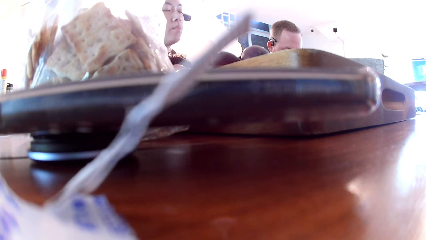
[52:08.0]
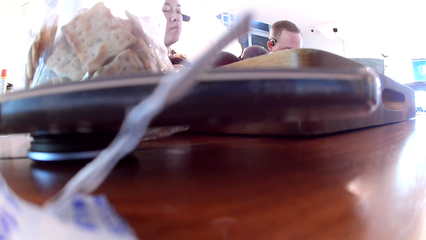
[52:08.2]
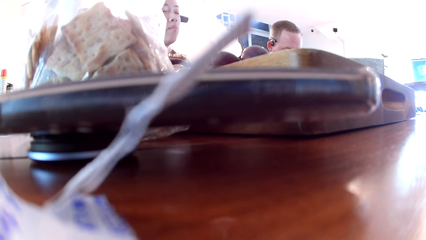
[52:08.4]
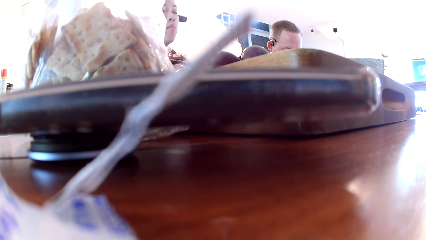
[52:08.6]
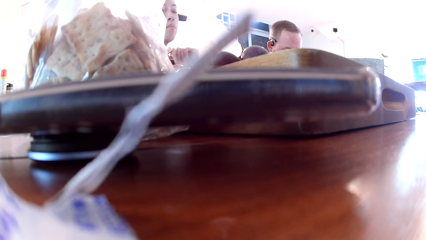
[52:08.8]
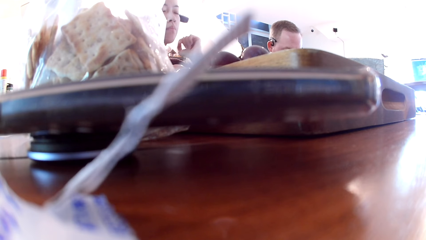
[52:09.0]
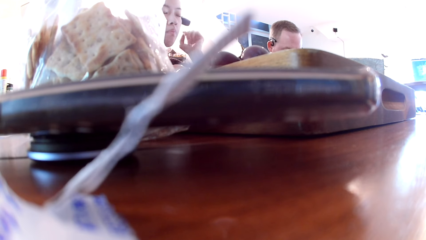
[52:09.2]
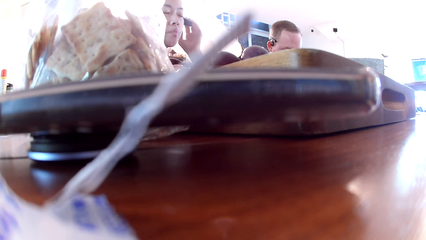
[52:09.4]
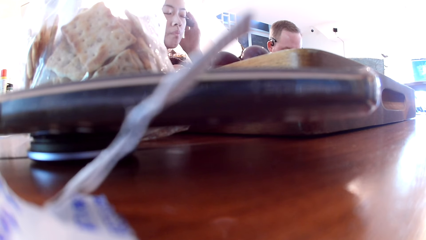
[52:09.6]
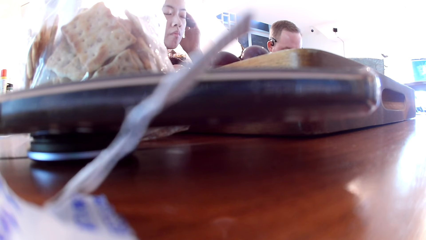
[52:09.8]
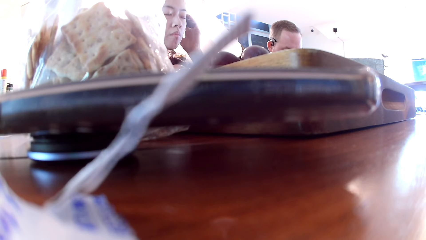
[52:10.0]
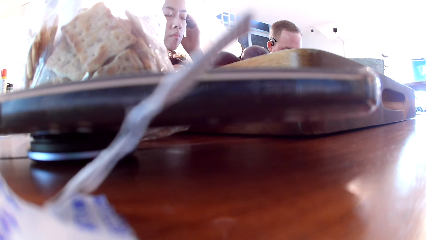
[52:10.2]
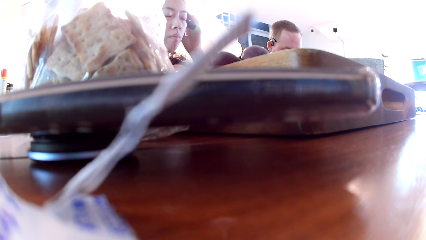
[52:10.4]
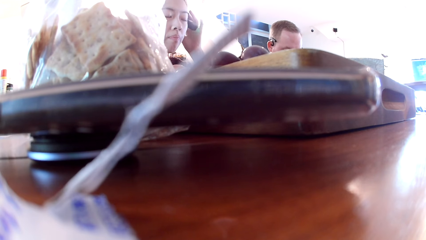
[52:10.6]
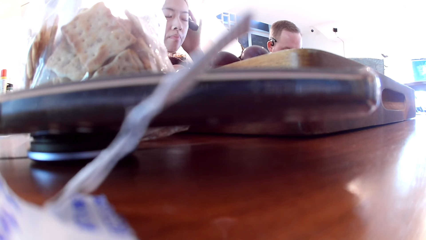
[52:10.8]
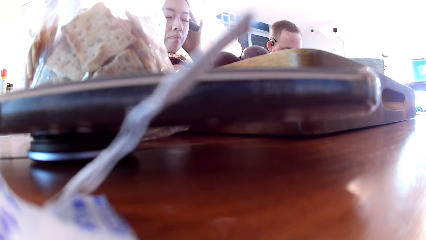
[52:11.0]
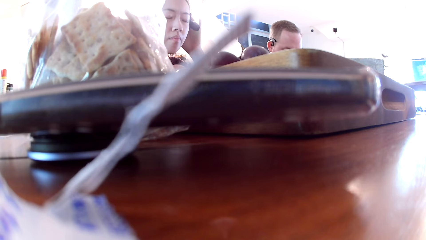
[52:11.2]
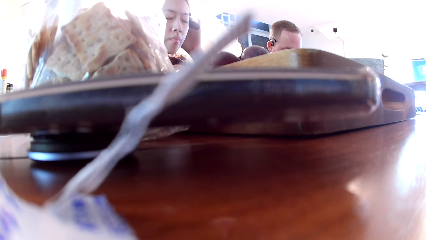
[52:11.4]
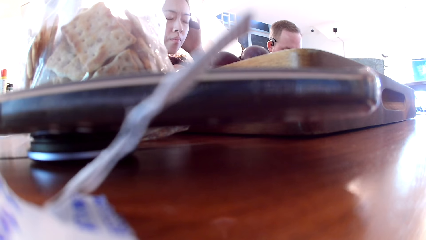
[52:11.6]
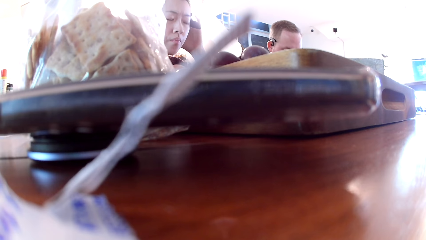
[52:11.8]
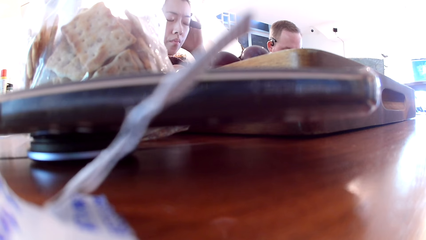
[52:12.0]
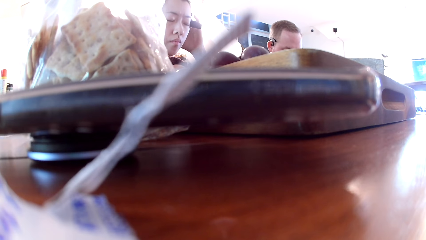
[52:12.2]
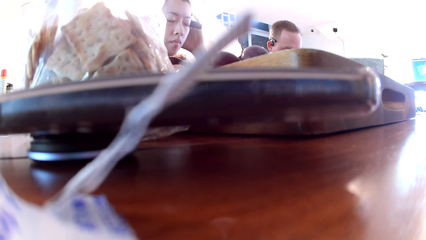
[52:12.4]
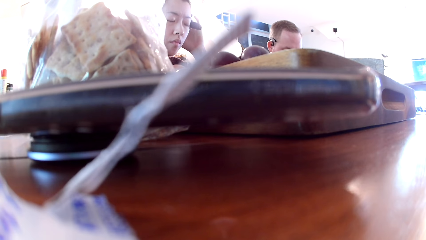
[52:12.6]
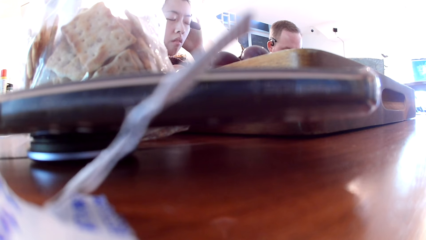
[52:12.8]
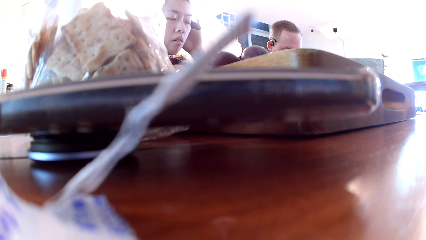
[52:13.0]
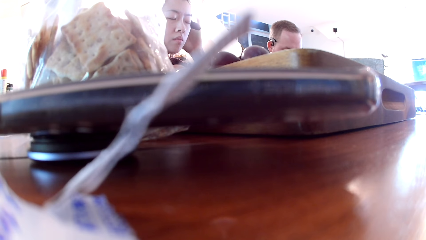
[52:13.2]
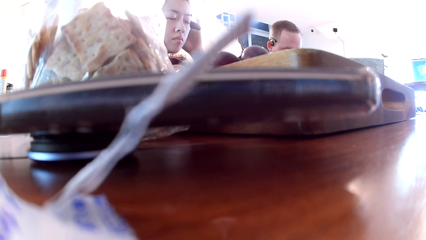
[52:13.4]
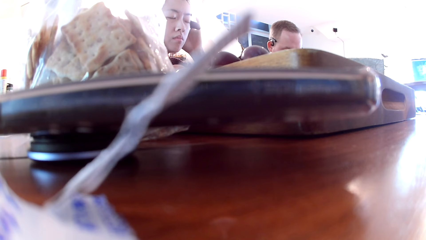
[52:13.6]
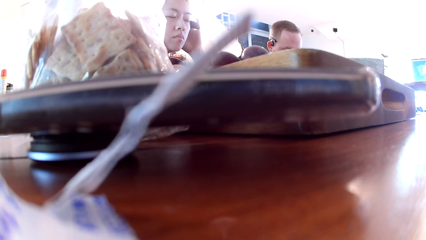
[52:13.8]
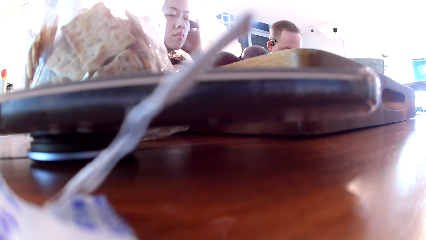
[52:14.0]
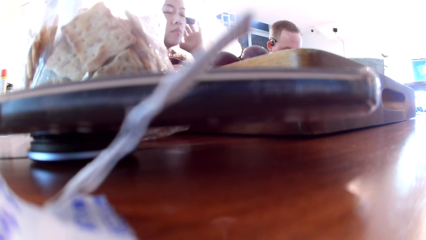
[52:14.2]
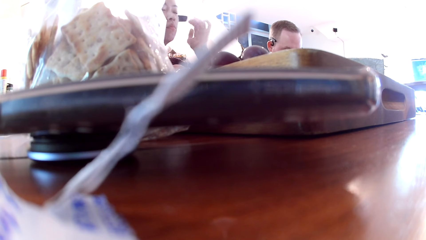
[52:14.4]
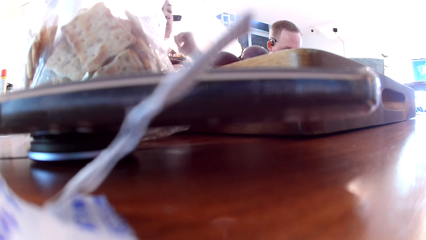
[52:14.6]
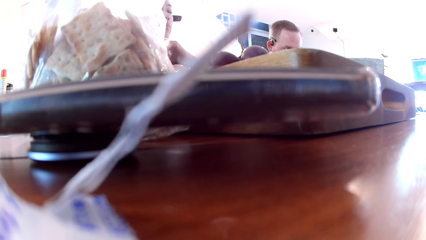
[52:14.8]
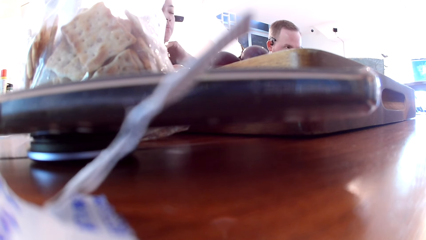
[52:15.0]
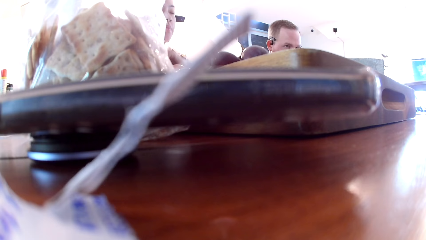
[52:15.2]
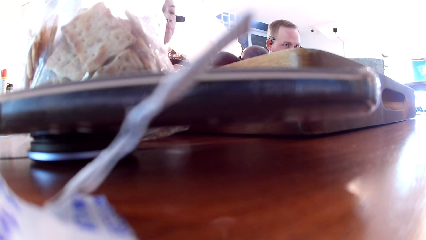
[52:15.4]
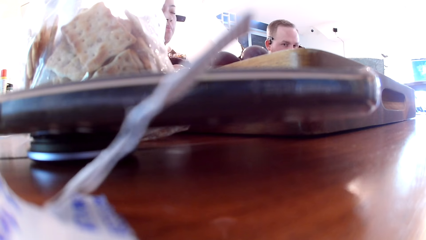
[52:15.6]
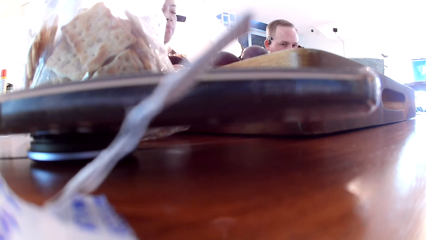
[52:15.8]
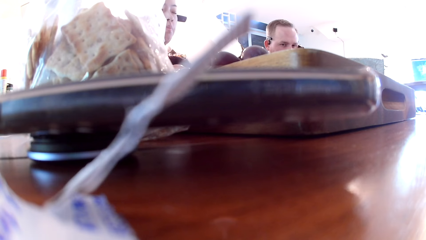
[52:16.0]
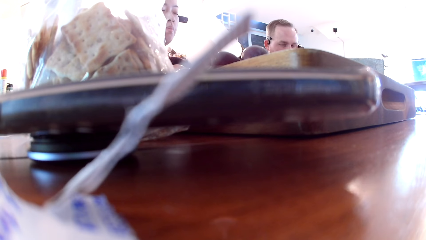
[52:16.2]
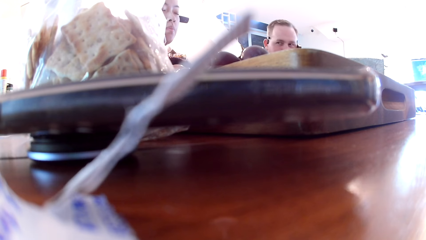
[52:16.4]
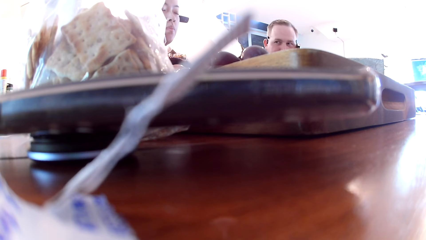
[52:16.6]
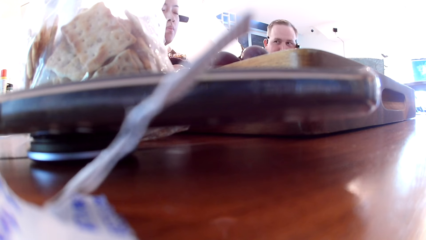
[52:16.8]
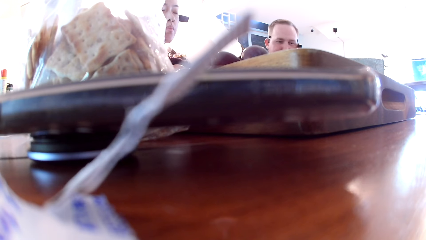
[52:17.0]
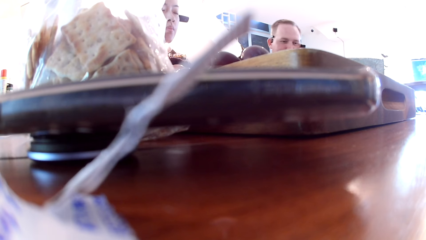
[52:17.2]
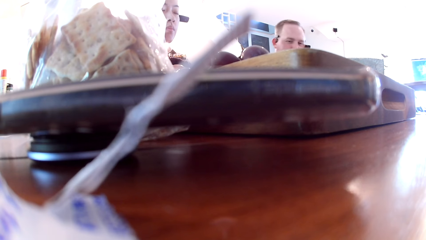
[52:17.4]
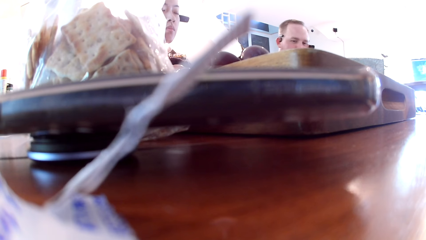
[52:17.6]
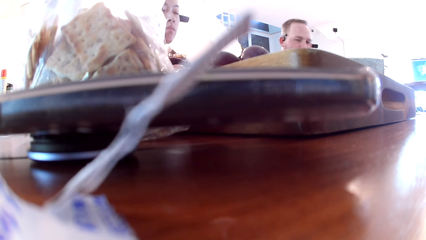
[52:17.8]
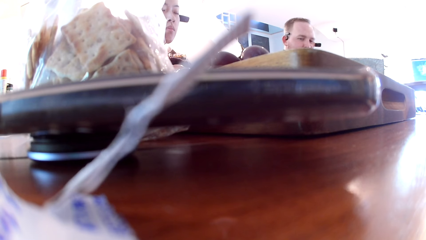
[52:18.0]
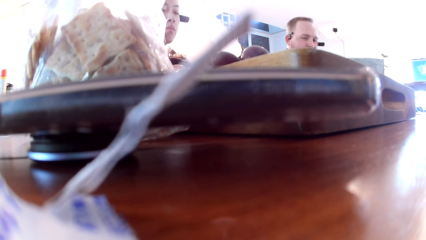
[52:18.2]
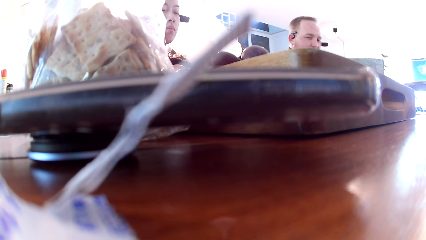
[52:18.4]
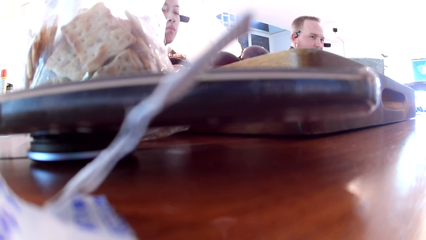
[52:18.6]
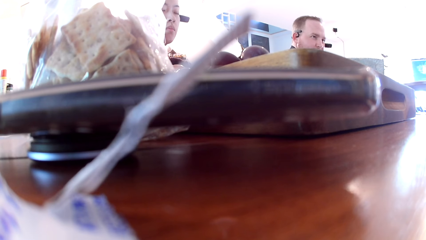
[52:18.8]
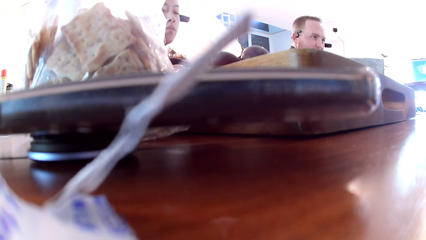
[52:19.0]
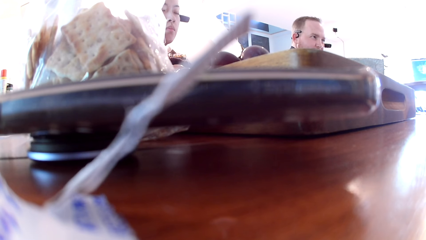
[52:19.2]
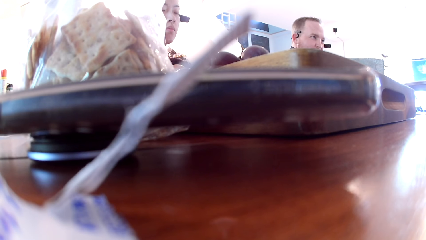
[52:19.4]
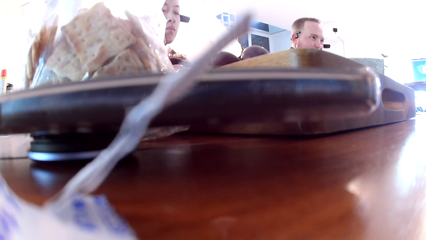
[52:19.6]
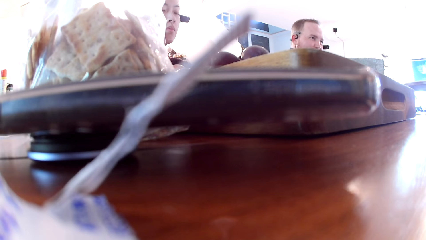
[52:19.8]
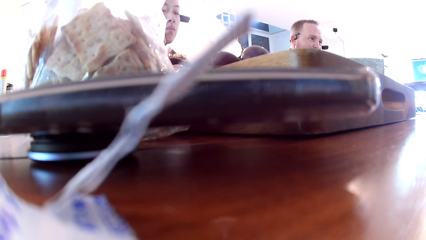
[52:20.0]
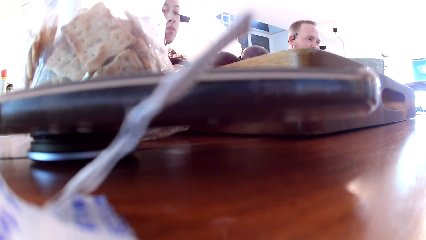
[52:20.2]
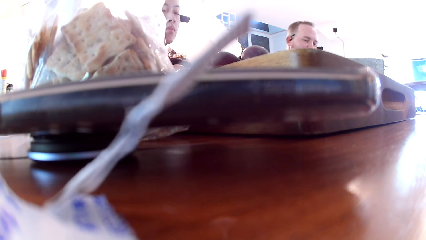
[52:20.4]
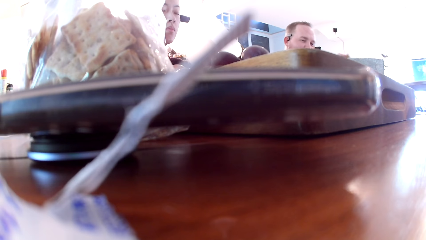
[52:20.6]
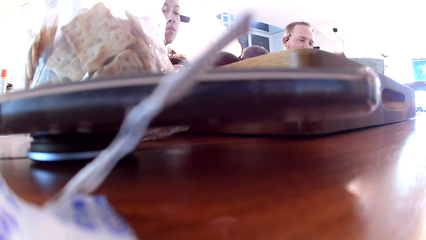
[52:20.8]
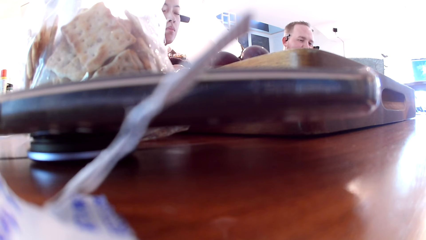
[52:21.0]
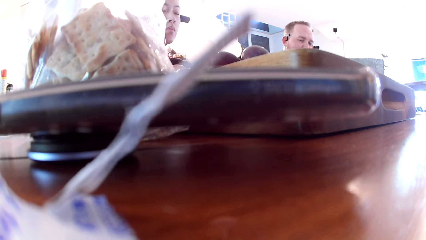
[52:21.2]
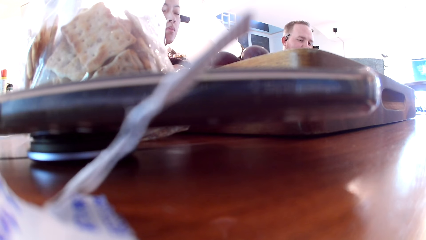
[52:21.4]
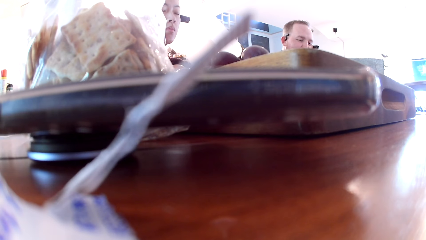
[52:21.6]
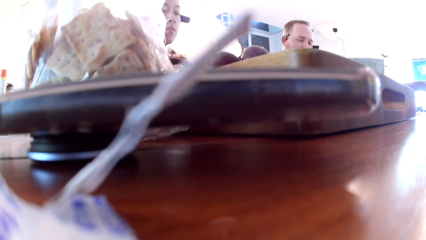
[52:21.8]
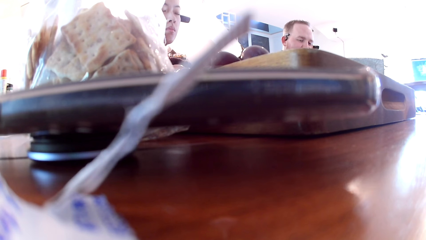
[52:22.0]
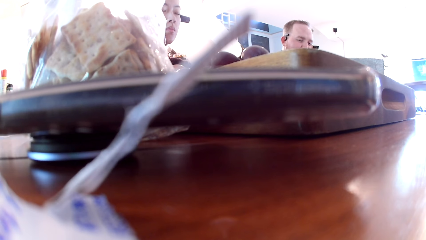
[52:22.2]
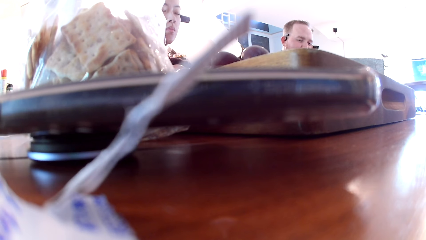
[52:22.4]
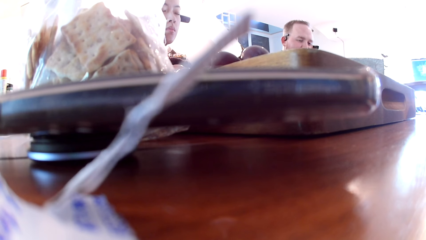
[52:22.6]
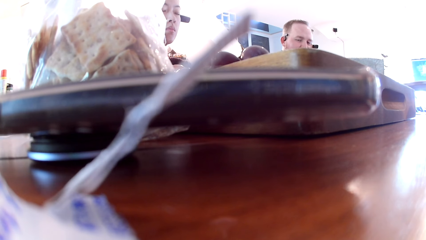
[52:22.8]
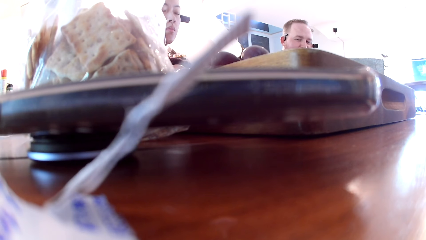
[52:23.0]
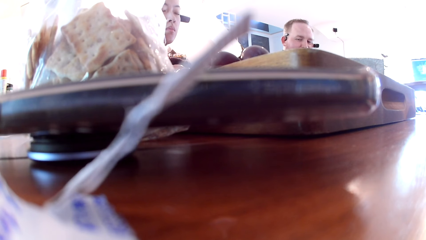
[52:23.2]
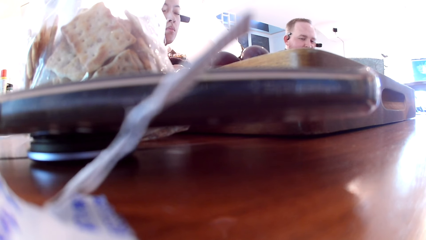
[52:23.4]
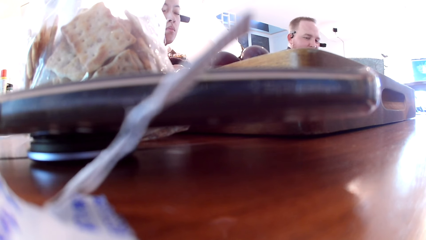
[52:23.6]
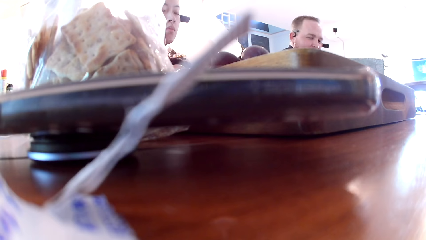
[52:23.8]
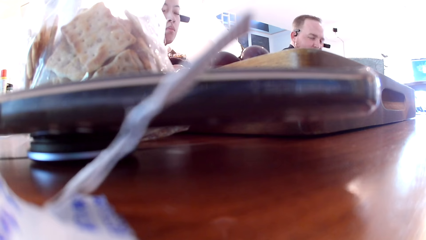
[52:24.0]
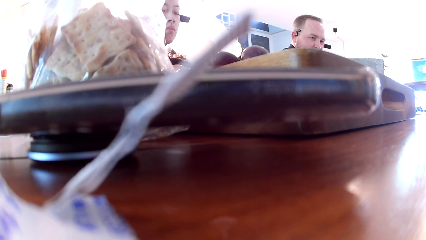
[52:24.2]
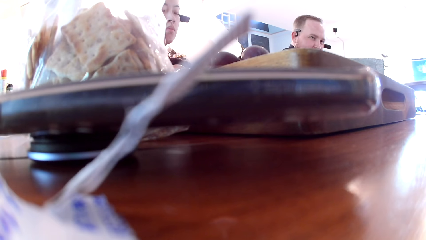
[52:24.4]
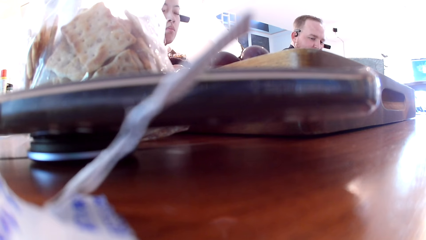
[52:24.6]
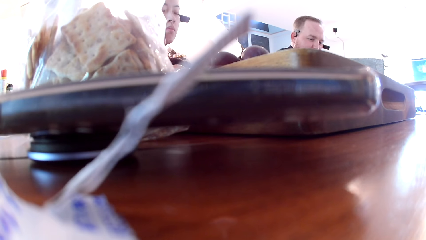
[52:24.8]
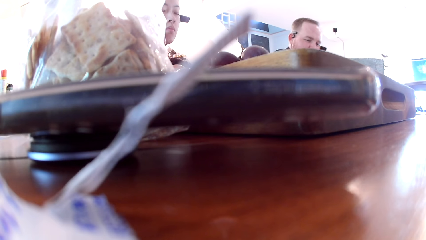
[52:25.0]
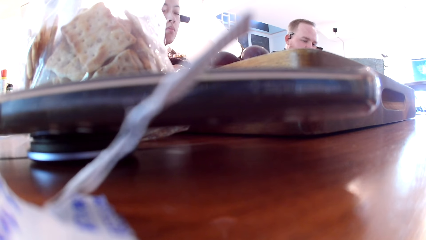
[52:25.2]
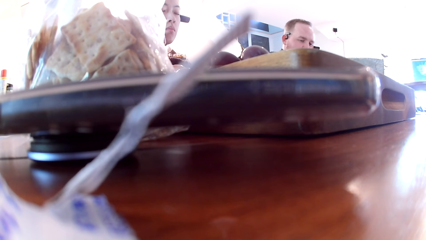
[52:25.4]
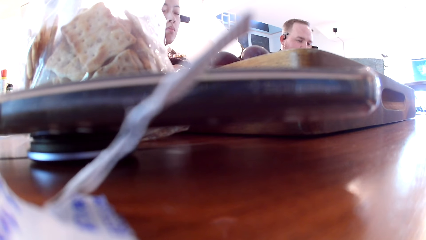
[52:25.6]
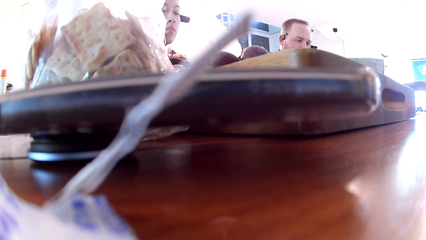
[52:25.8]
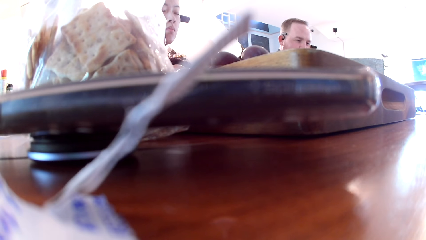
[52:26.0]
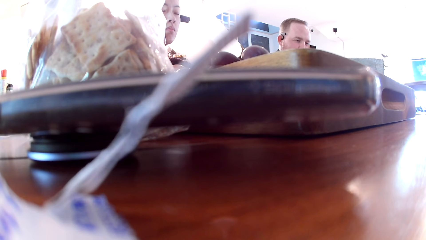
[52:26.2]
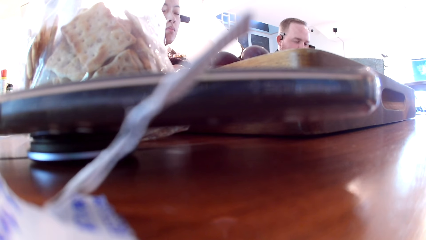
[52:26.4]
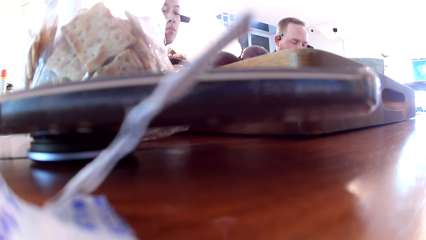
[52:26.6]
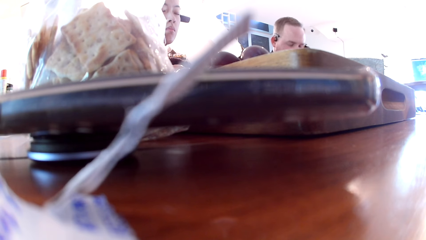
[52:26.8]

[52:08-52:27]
A lady touches the camera. A man stares at the friends. The man touches the cards.
